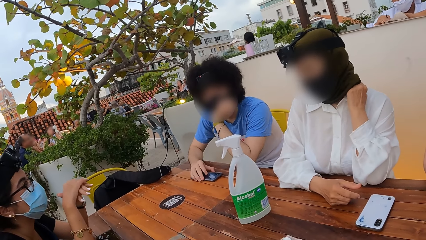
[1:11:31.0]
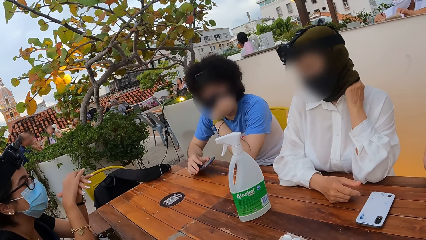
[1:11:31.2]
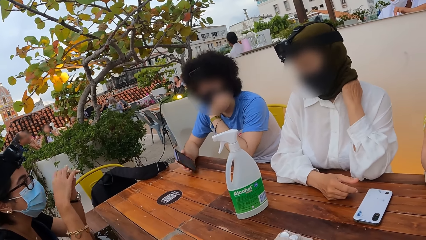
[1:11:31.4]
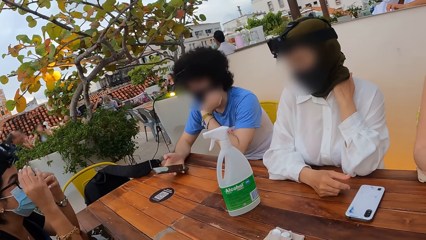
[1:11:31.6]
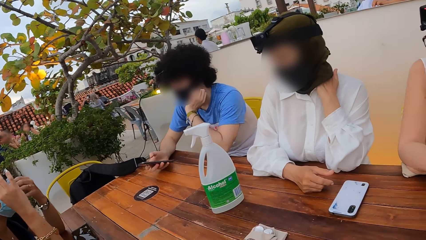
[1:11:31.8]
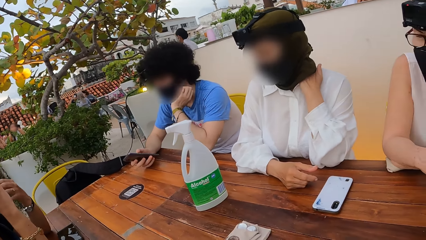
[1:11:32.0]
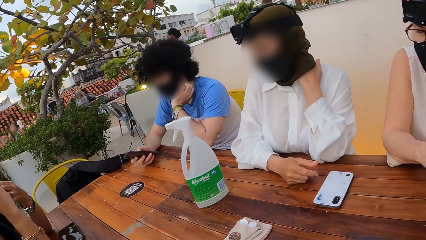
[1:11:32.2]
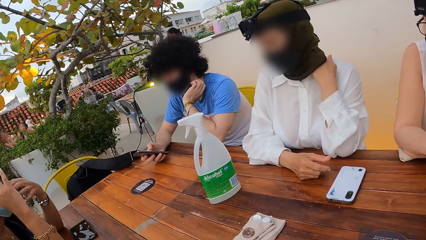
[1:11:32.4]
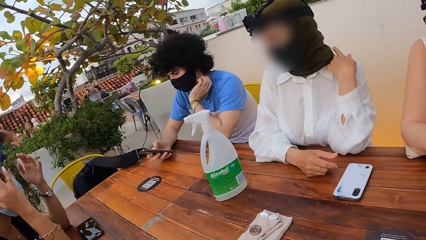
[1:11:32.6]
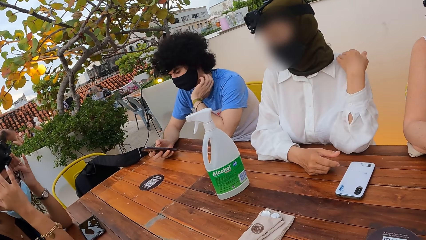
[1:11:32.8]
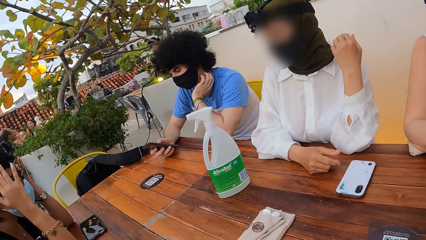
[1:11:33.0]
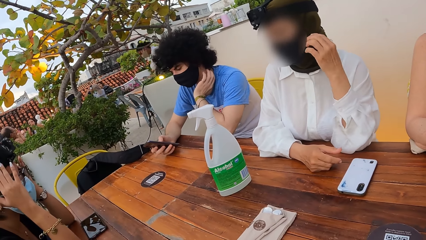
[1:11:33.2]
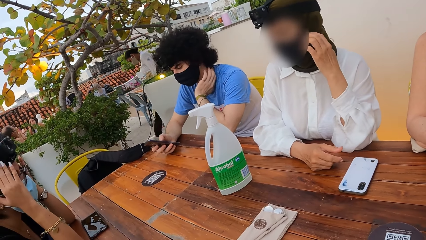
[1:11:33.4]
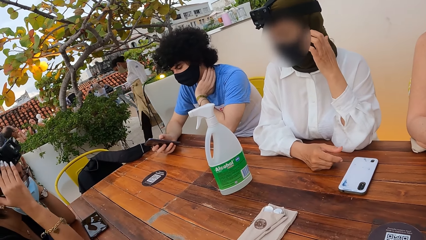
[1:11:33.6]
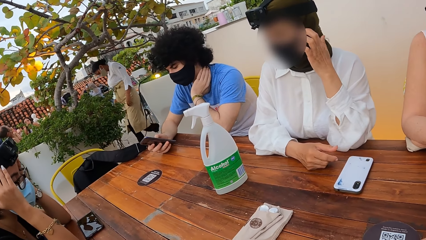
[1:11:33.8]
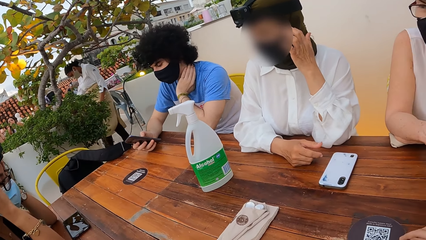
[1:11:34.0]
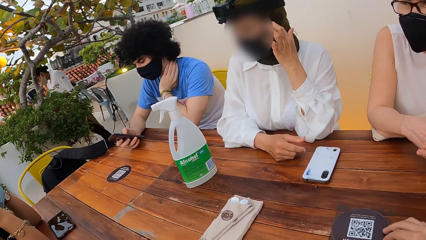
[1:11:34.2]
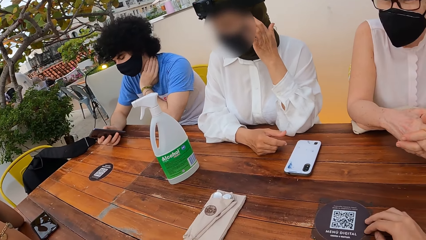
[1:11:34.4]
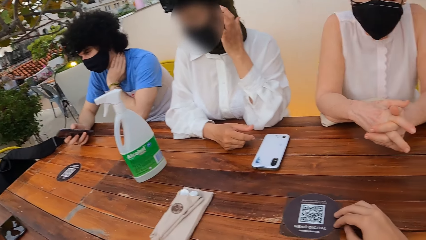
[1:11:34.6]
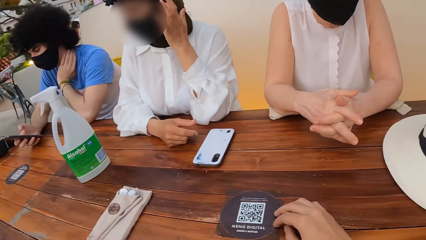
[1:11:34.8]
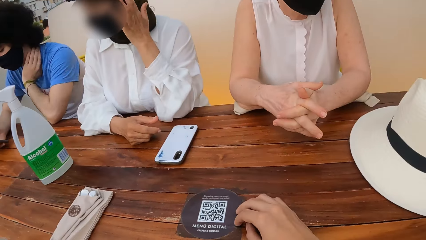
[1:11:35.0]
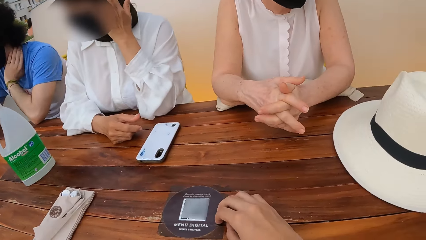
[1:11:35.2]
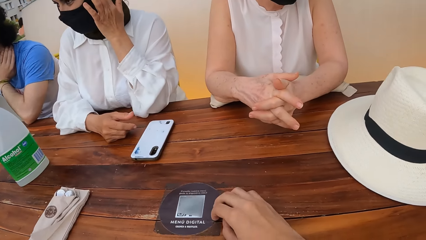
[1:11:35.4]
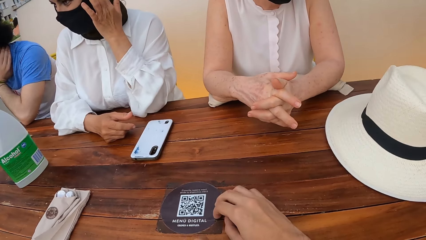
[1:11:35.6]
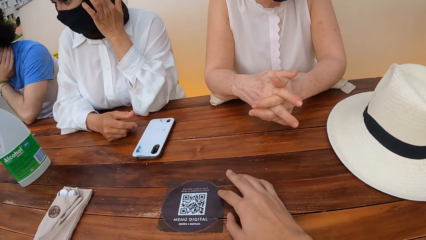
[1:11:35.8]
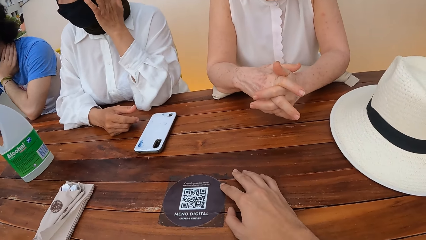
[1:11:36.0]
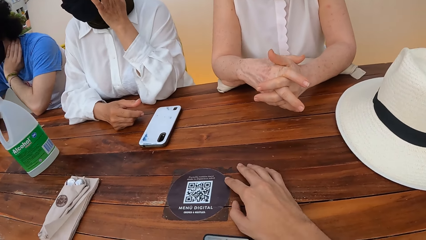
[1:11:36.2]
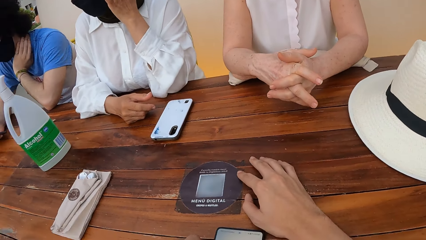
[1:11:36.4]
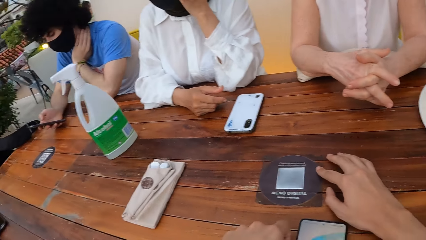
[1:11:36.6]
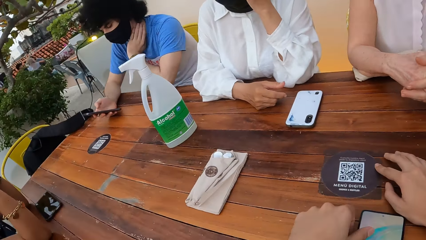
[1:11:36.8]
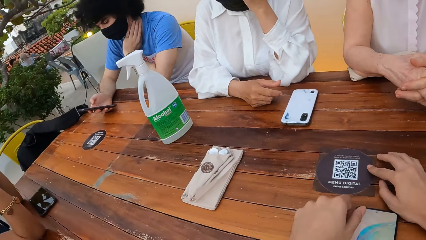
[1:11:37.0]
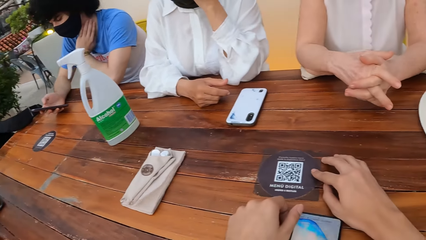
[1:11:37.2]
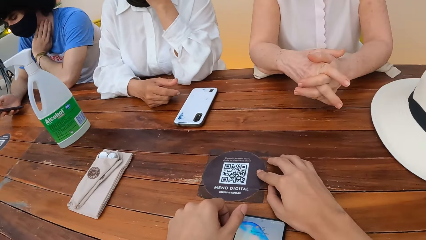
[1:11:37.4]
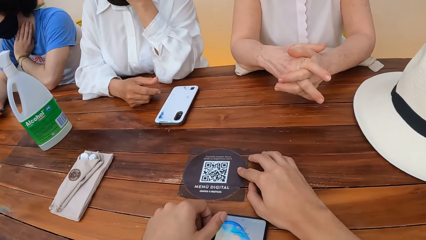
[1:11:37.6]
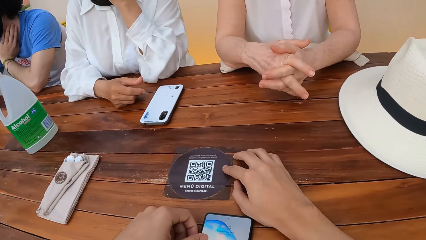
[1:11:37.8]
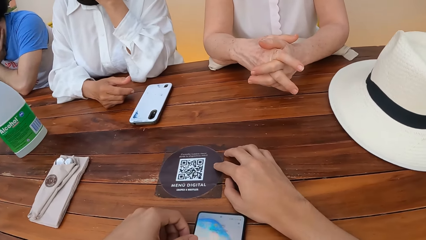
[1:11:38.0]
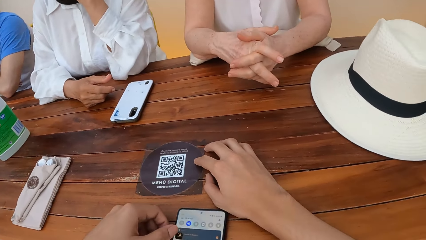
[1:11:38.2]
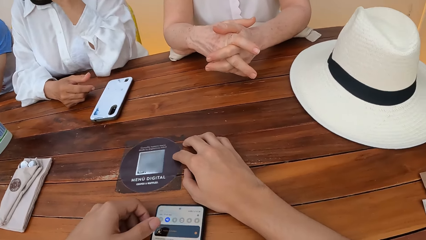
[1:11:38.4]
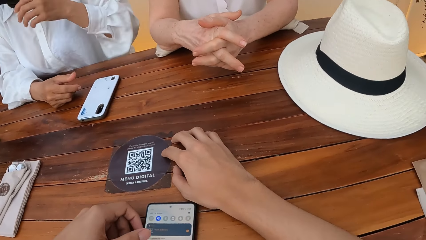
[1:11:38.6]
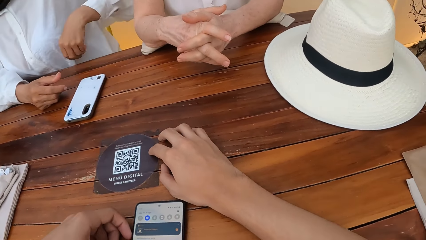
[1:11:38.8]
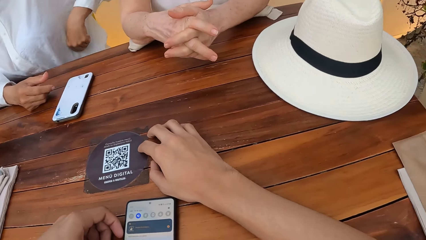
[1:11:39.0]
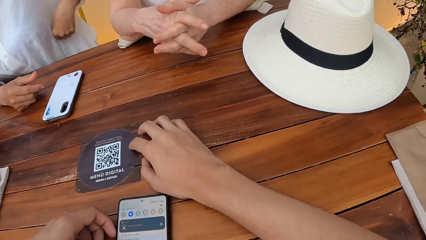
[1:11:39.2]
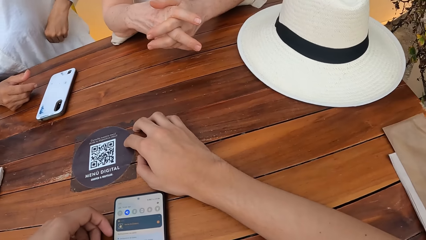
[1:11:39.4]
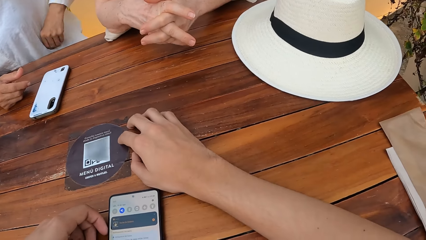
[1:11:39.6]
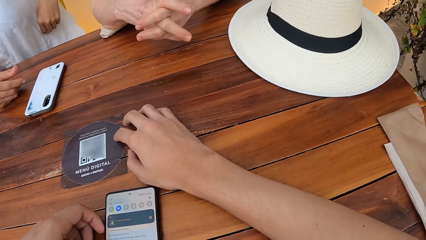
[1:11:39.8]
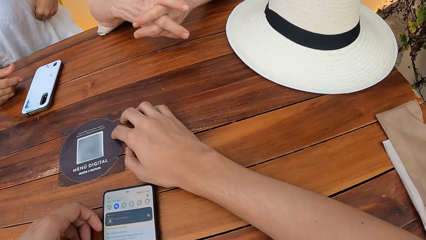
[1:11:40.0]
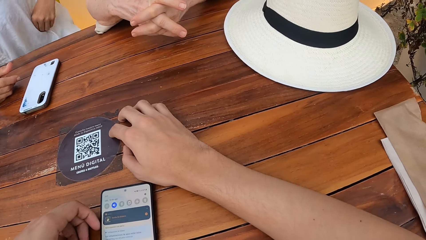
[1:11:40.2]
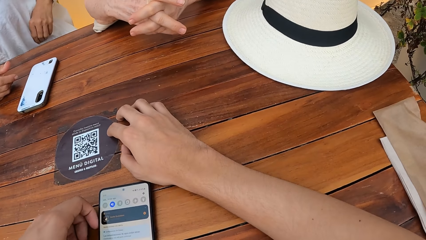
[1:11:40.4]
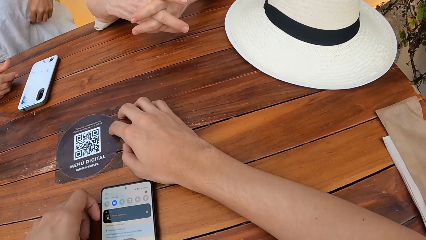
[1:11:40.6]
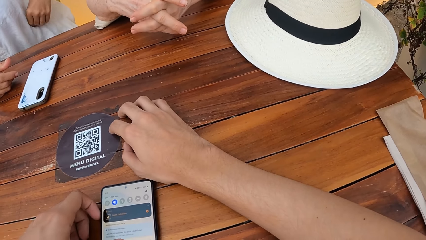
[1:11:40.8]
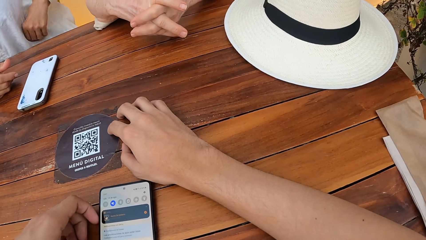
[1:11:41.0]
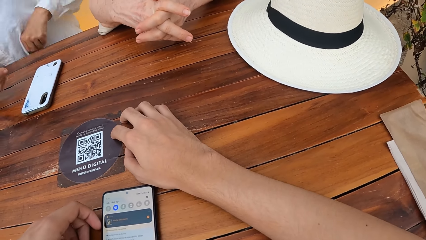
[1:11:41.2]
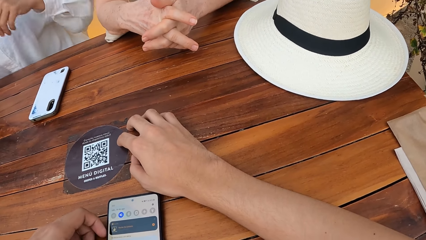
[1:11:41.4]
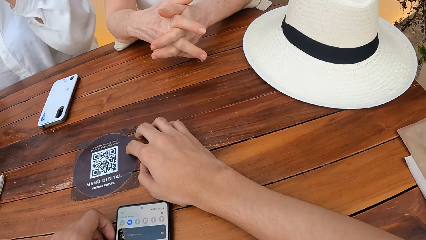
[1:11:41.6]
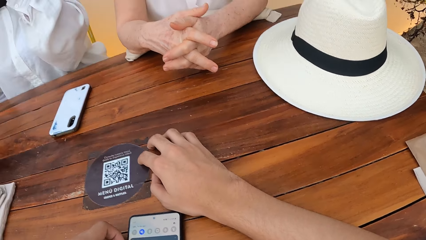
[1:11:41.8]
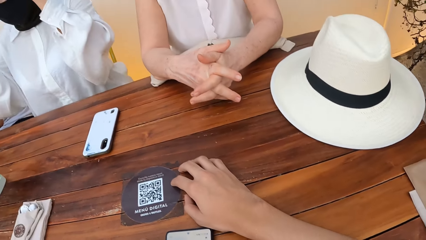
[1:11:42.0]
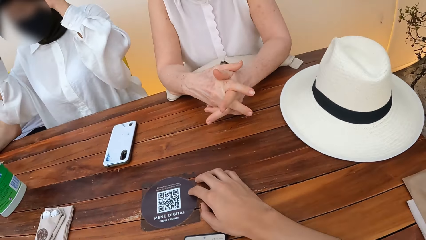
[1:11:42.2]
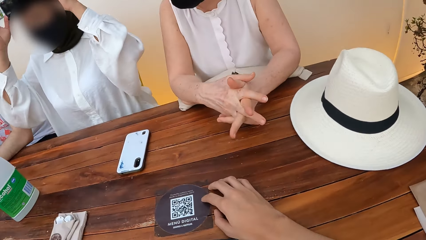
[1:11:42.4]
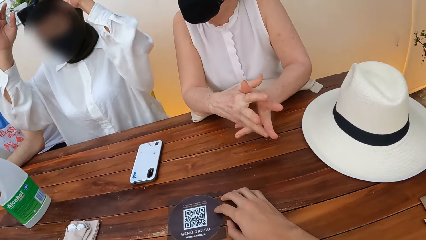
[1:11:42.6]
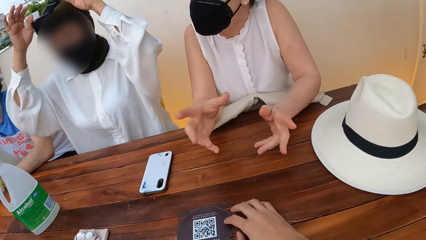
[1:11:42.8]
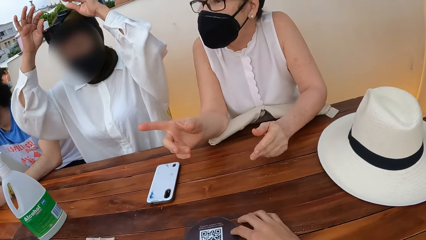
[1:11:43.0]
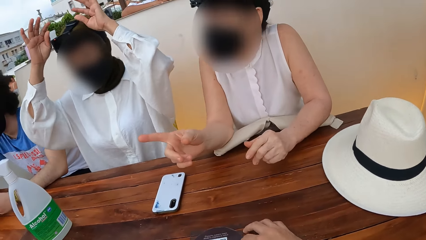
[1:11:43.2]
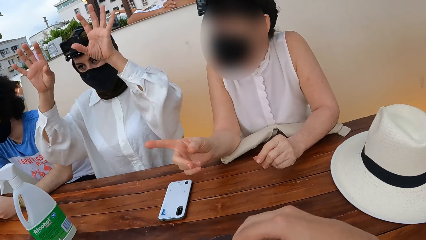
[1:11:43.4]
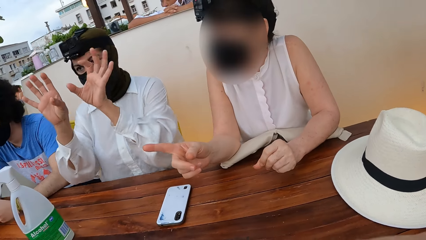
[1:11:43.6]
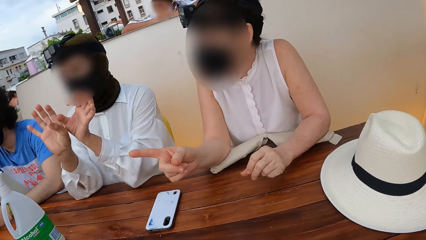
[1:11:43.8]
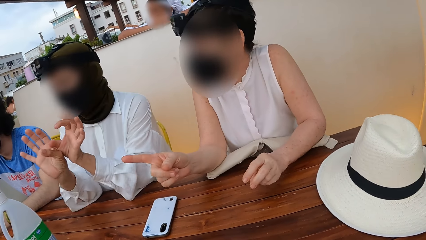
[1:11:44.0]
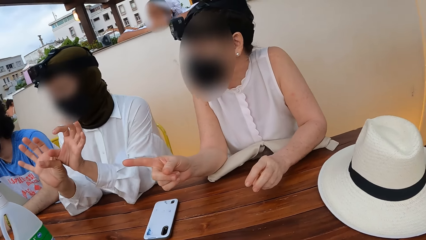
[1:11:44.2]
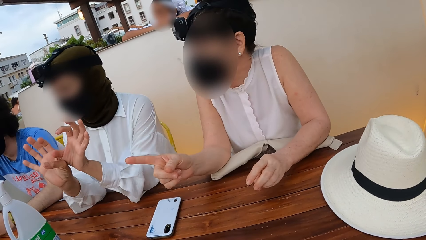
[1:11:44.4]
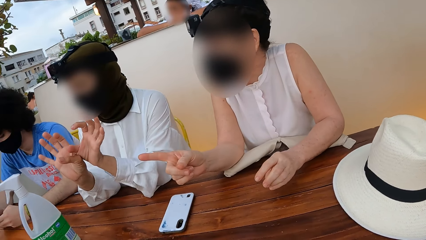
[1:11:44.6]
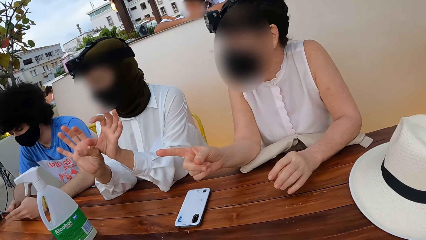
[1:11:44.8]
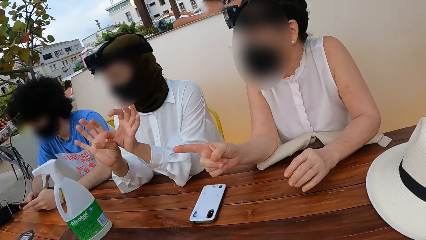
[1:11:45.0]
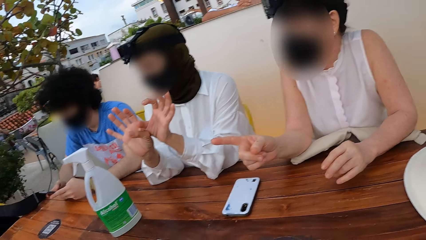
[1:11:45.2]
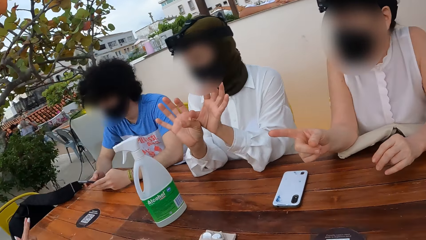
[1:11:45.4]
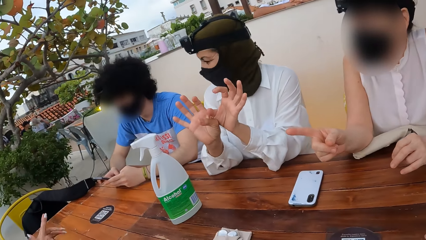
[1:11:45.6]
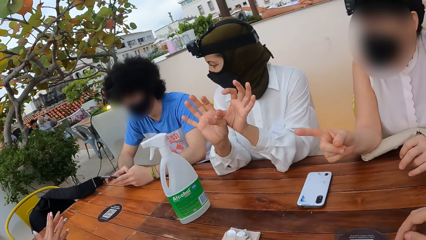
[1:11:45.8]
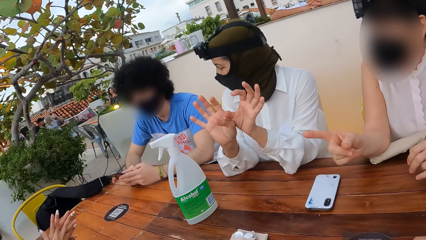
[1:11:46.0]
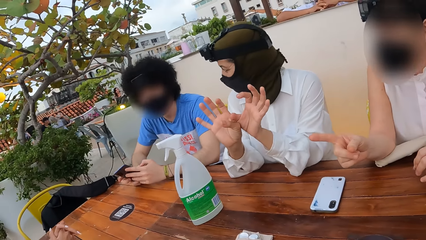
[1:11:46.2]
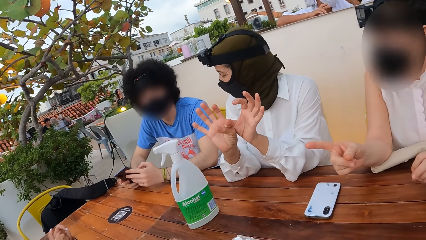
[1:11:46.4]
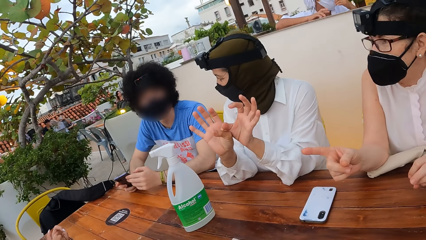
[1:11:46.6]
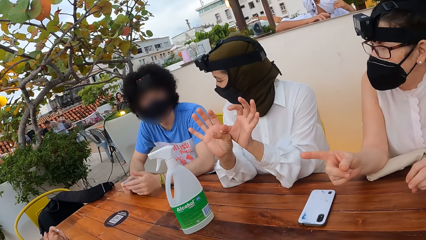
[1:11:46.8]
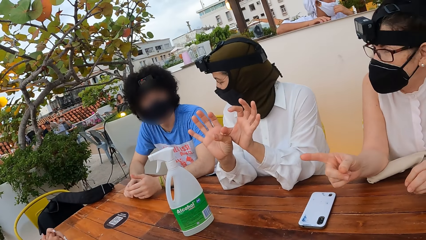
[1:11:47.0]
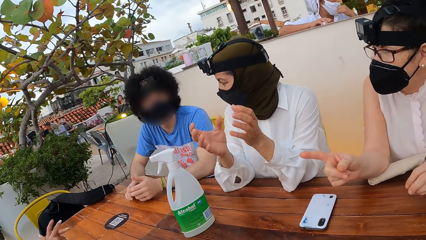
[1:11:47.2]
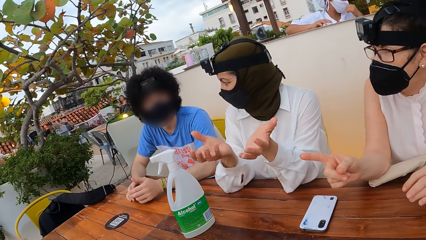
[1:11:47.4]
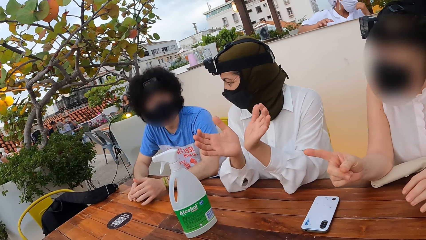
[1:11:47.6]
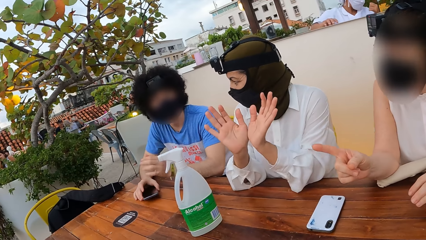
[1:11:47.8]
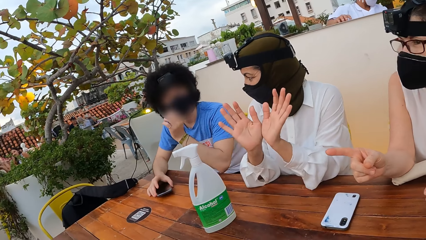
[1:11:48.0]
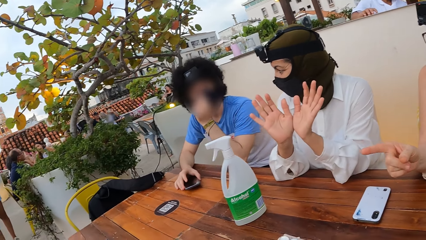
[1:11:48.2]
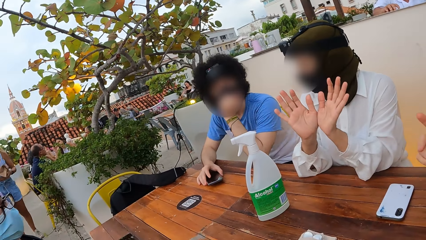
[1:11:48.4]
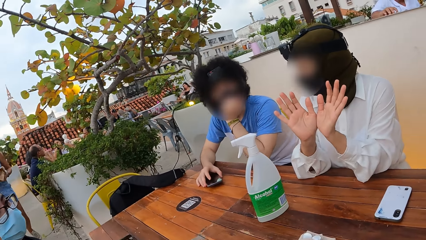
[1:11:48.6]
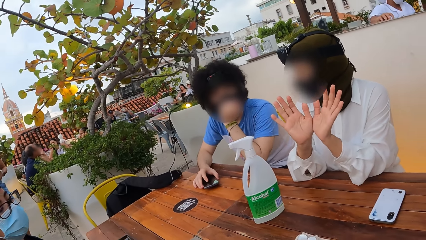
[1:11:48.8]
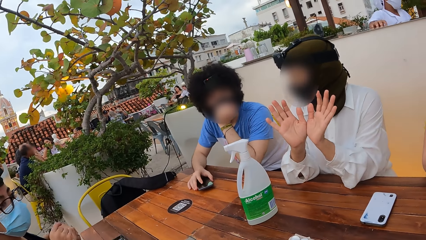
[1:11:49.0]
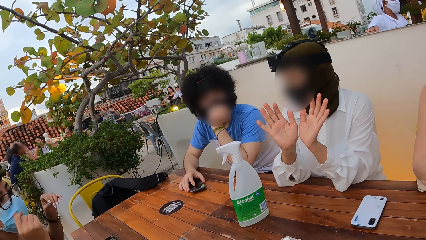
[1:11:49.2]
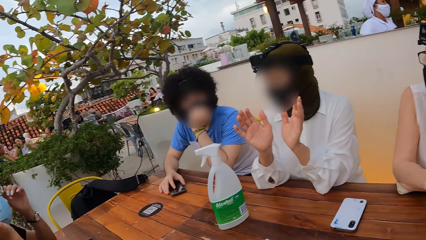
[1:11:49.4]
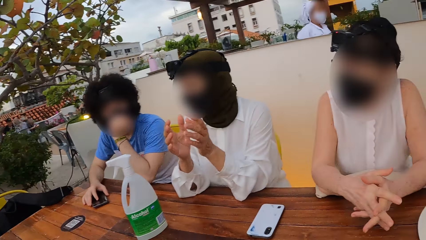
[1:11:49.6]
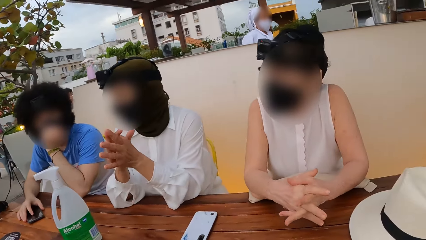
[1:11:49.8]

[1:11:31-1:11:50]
A lady interacts with a man. The man operates a mobile phone. A woman adjusts her camera. Another lady touches her mask. The camera wearer looks around a restaurant. They operate a mobile phone. The second lady scratches herself and rubs her chest. The camera wearer operates the mobile phone. Another woman makes a hand gesture. The second lady adjusts her camera and makes a hand gesture. A third lady interacts with the second lady. The second lady interacts with the man. The man touches his face.
